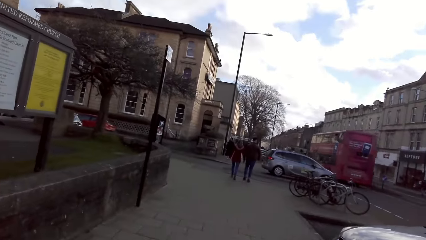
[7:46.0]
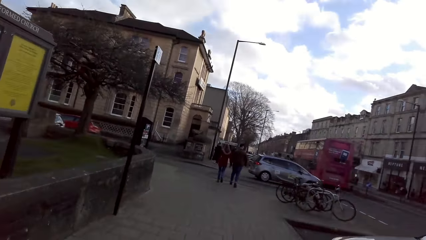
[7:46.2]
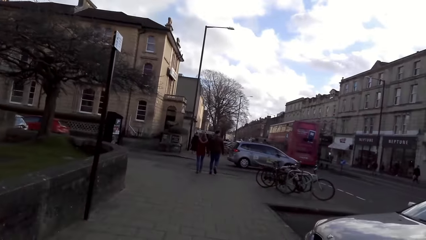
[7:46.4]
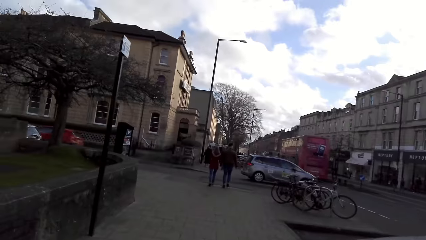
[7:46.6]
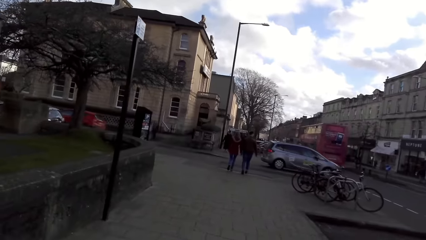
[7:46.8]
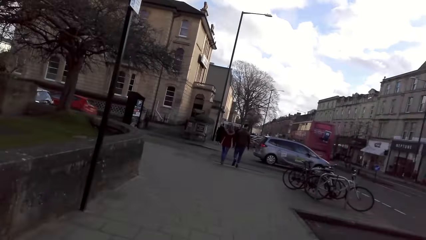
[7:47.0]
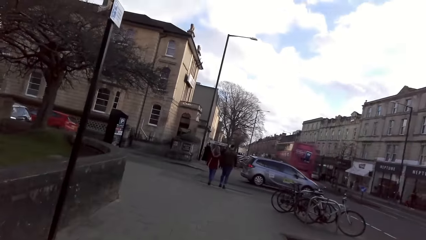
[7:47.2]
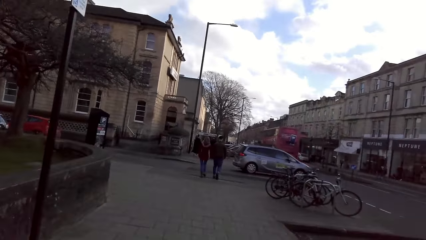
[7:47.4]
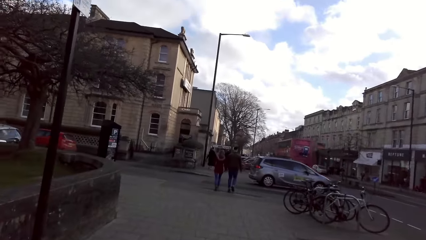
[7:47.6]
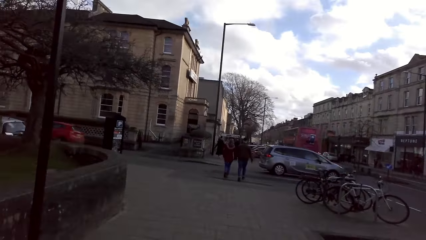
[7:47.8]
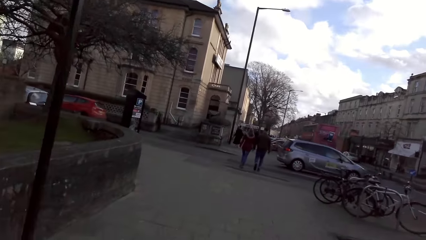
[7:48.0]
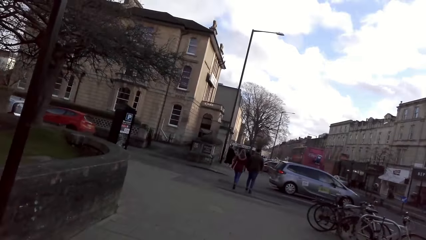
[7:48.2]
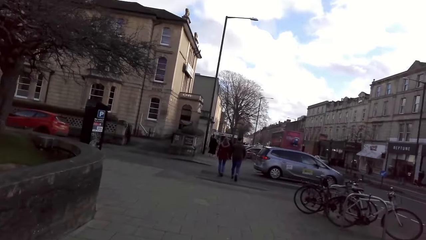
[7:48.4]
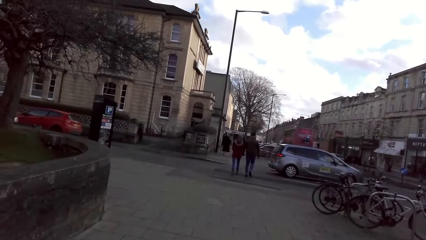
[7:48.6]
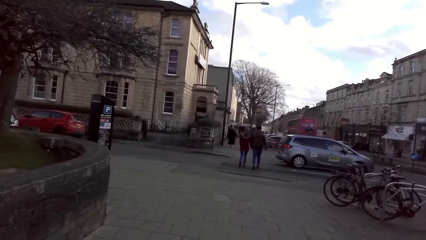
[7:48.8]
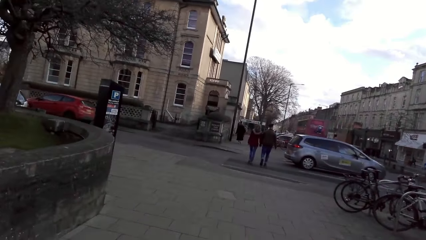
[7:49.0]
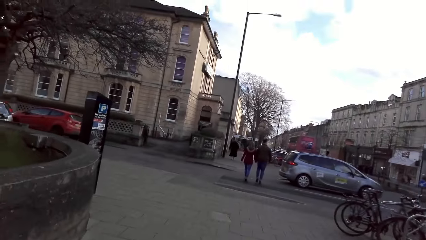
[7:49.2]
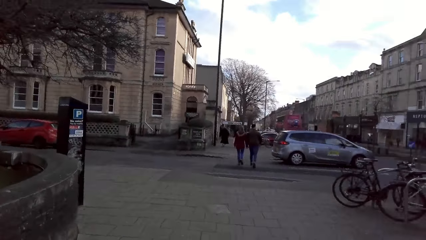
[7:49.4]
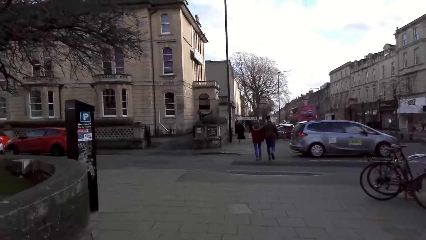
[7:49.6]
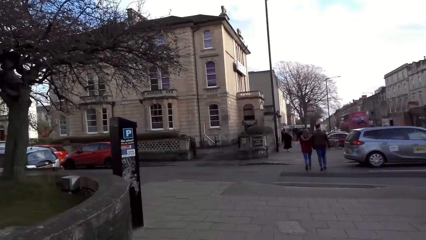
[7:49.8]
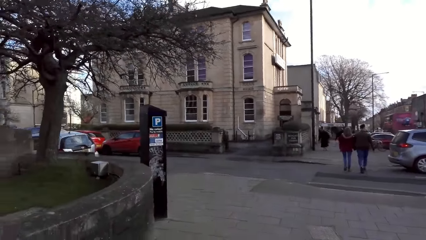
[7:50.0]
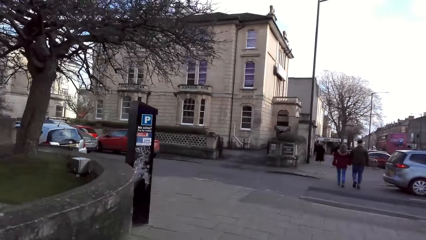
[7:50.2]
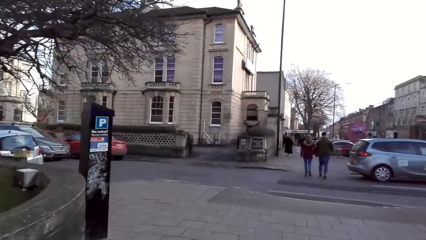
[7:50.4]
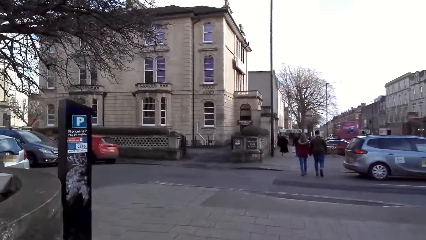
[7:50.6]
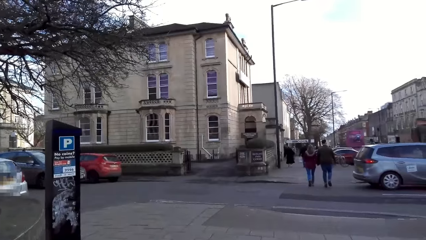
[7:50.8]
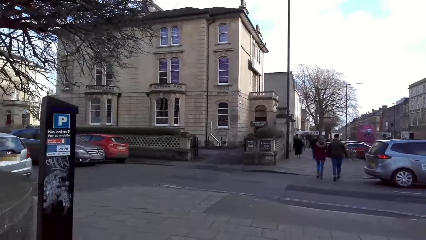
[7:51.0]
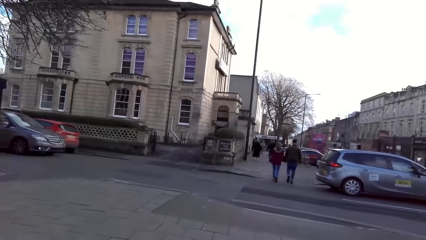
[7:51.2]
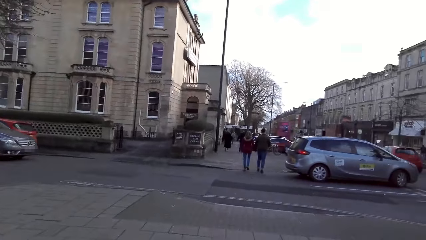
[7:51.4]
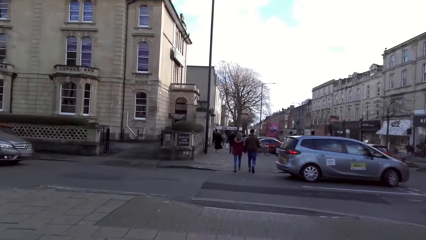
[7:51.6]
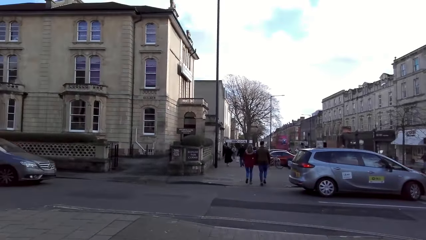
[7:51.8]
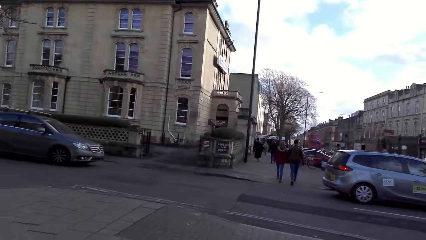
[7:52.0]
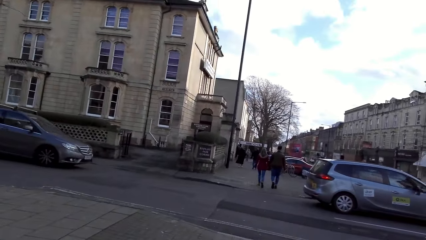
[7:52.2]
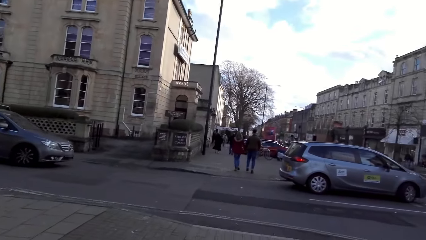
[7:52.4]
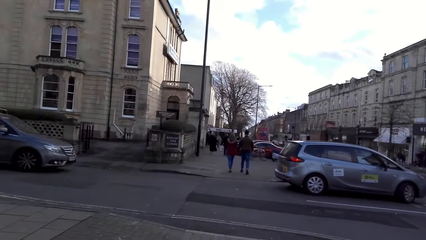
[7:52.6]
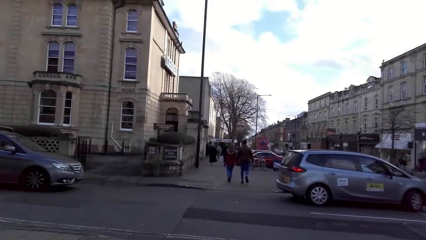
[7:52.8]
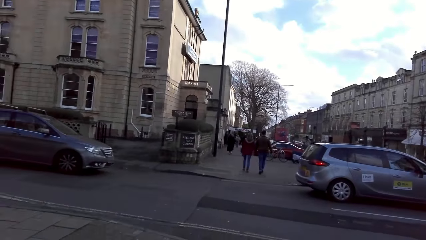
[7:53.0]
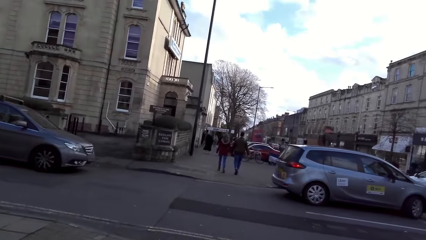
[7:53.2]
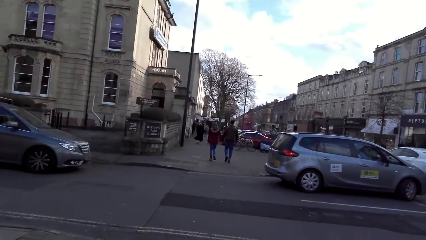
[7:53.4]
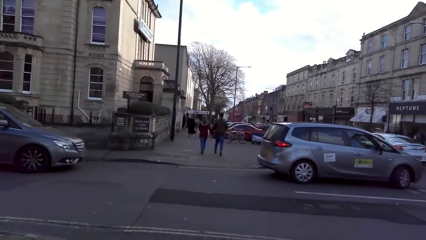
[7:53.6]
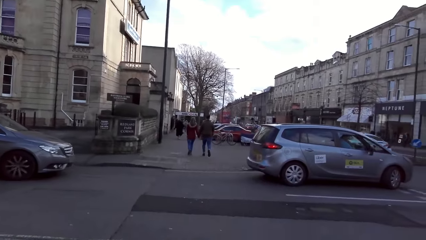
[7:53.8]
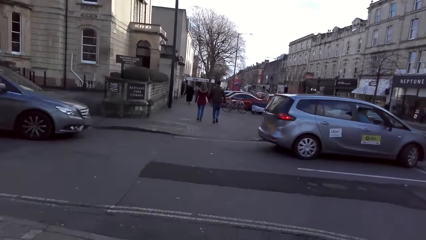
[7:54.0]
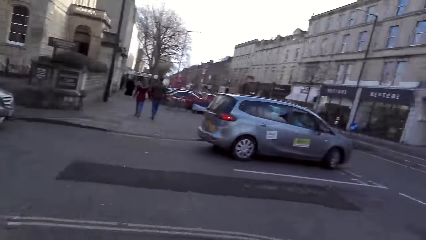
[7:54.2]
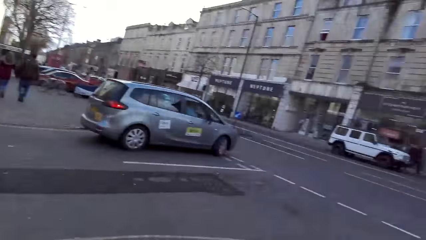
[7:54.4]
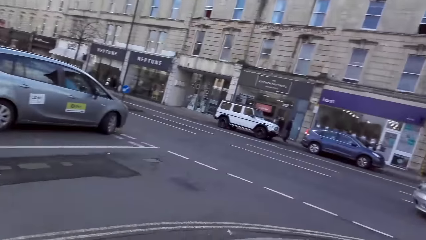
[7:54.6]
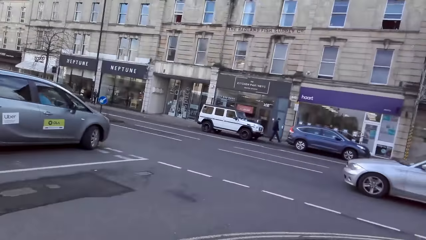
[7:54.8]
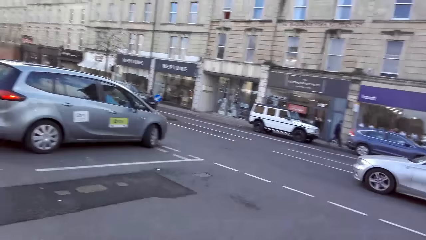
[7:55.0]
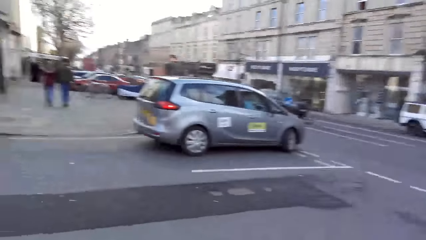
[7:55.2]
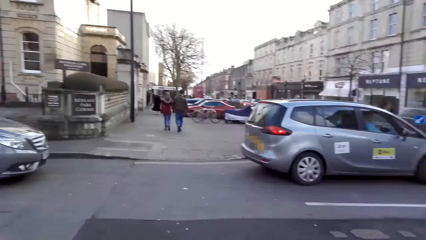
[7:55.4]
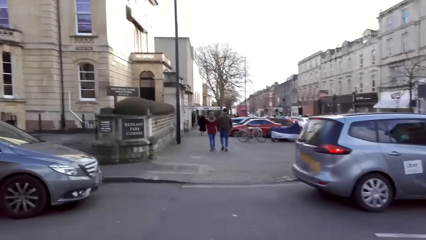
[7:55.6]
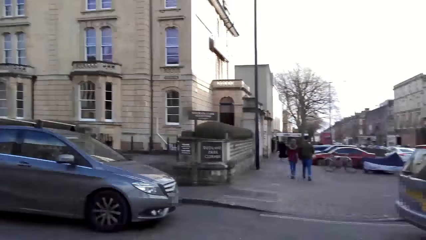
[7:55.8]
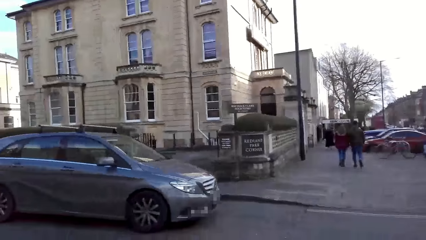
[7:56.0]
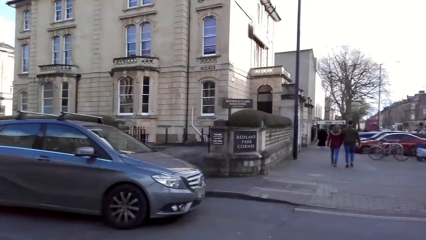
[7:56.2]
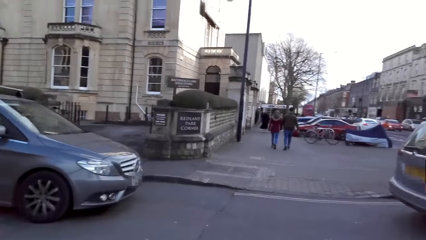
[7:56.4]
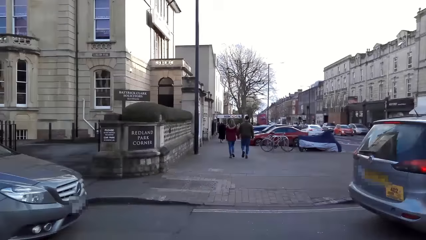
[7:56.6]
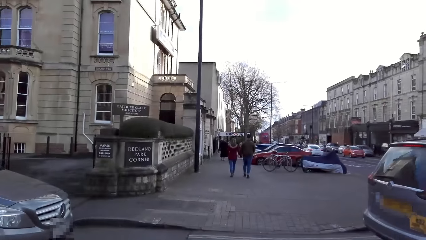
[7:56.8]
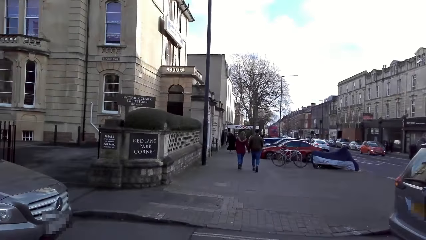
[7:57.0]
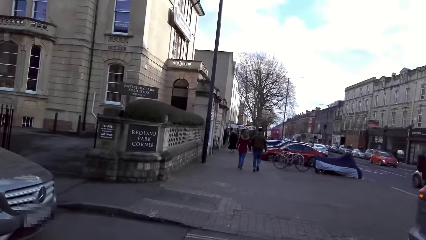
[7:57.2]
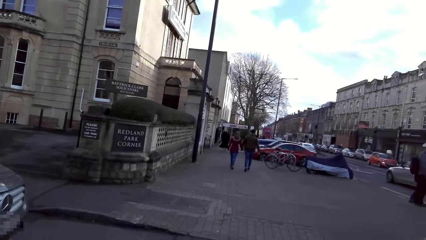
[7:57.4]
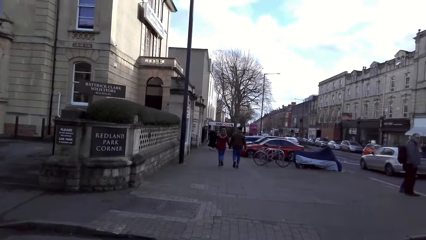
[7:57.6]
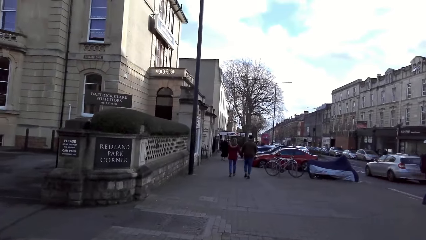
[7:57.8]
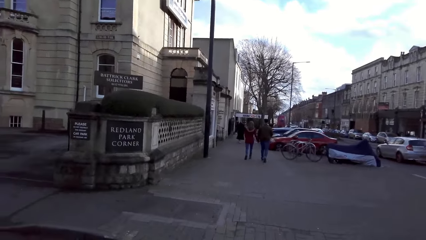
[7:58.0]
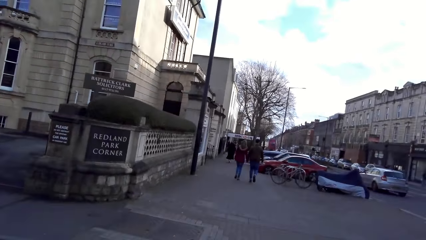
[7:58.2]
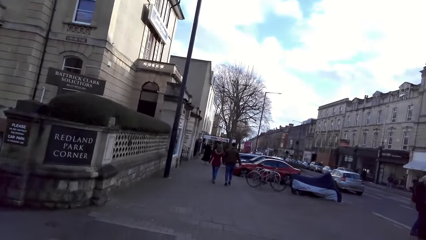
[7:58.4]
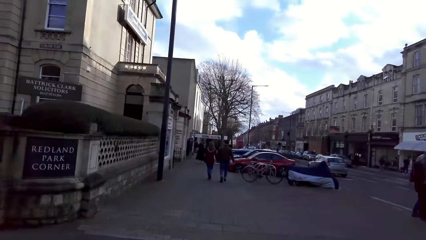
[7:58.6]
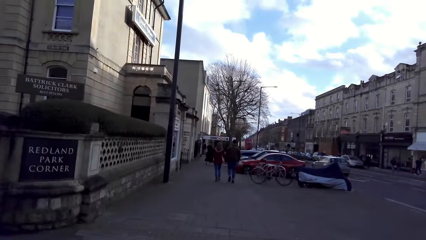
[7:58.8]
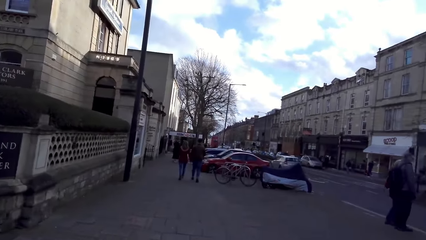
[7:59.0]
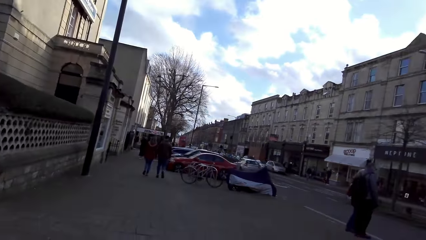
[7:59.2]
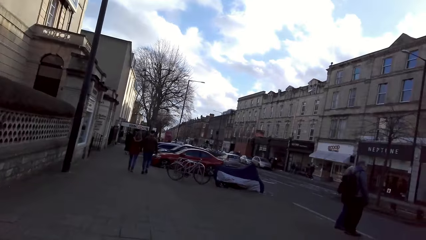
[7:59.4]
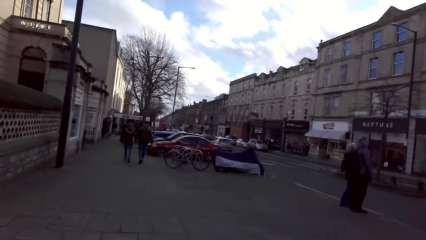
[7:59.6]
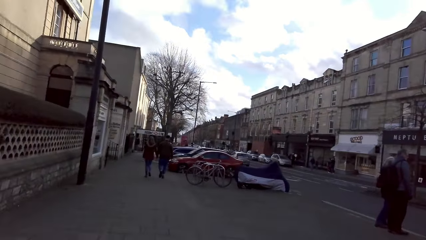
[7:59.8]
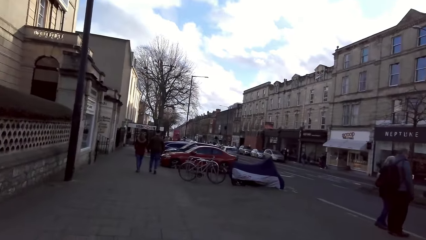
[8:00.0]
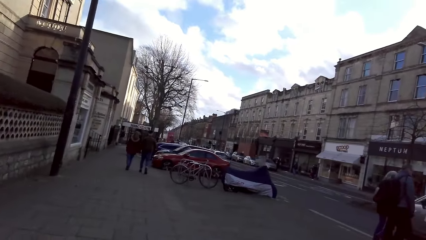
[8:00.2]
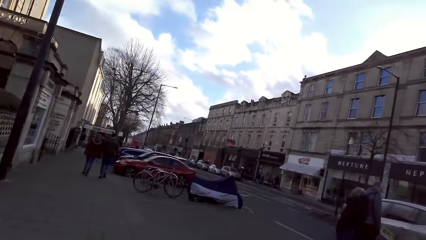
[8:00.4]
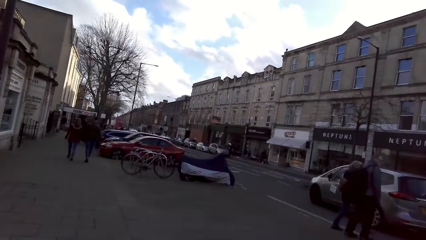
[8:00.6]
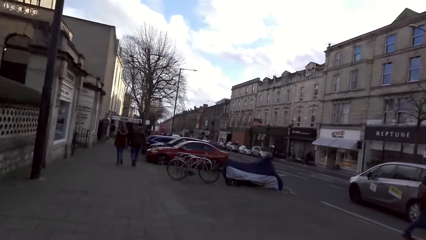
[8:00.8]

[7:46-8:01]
A grey car drives past the camera wearer. A grey car drives past them again.
